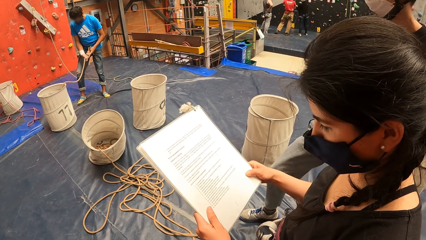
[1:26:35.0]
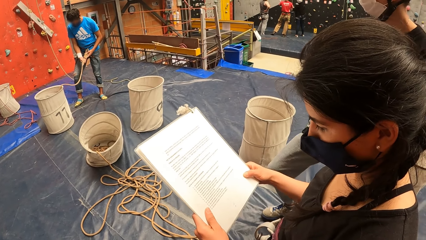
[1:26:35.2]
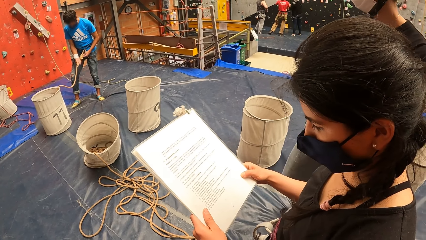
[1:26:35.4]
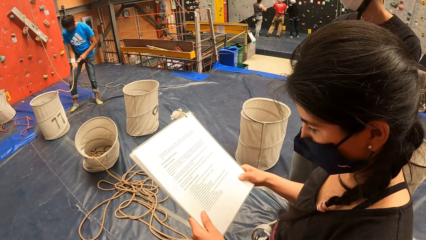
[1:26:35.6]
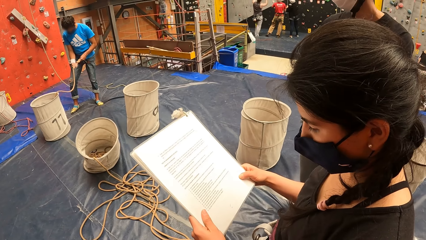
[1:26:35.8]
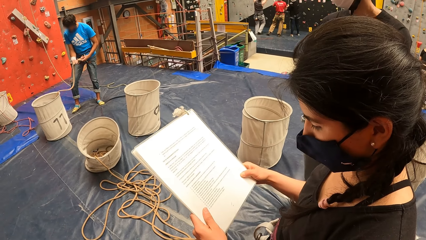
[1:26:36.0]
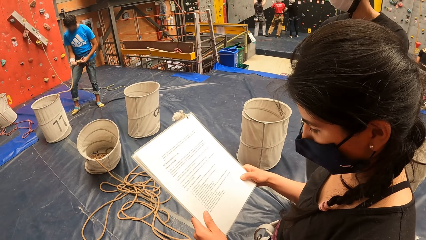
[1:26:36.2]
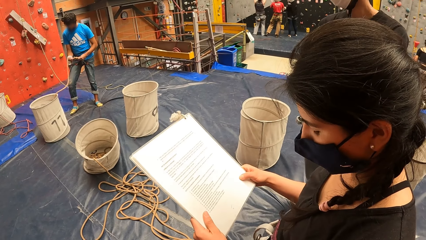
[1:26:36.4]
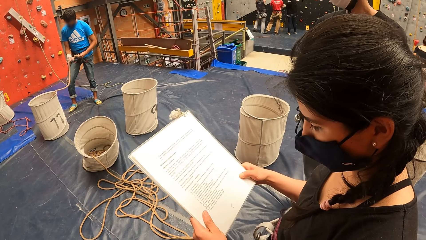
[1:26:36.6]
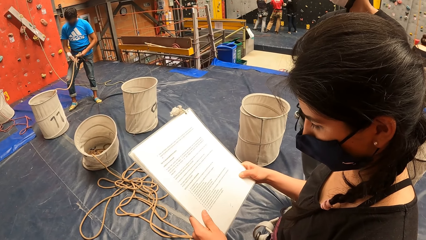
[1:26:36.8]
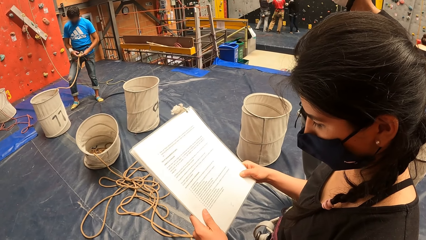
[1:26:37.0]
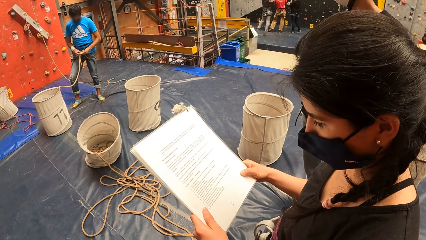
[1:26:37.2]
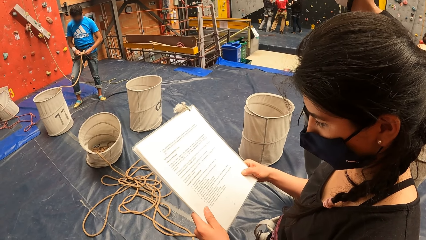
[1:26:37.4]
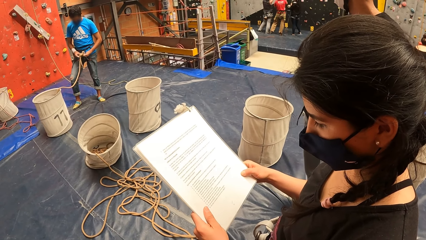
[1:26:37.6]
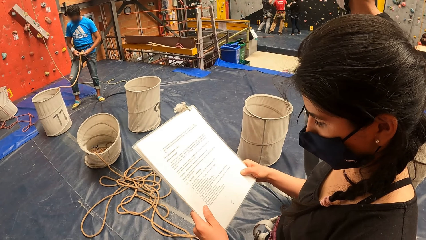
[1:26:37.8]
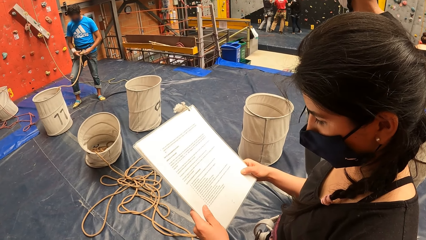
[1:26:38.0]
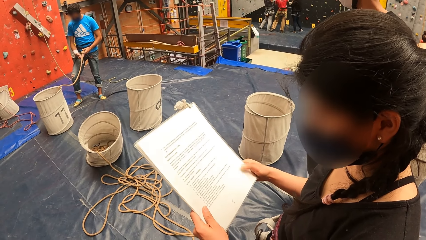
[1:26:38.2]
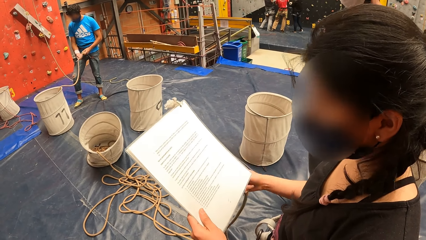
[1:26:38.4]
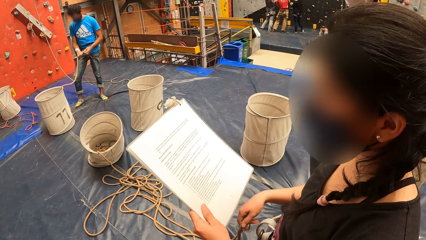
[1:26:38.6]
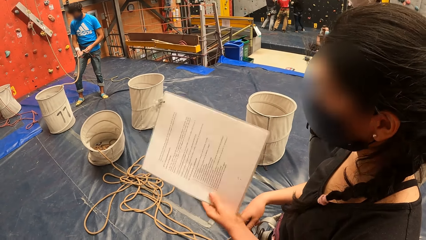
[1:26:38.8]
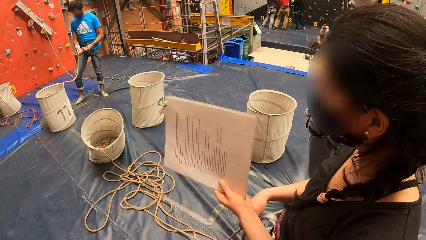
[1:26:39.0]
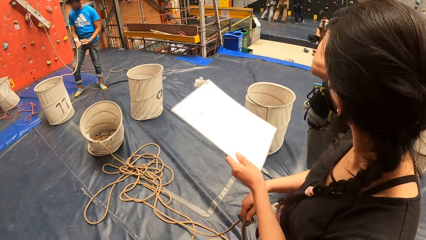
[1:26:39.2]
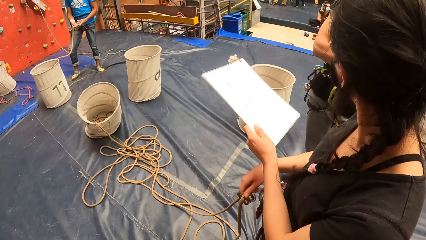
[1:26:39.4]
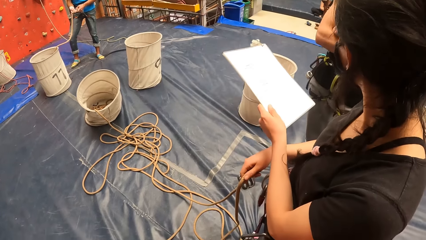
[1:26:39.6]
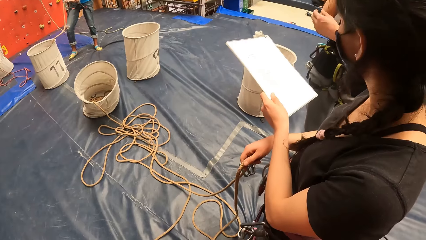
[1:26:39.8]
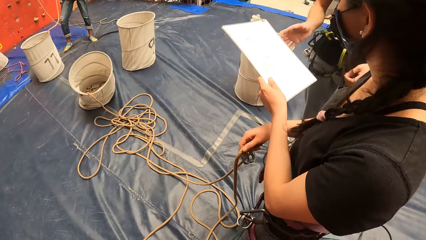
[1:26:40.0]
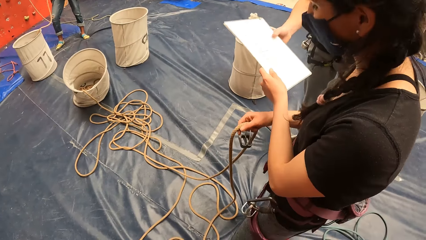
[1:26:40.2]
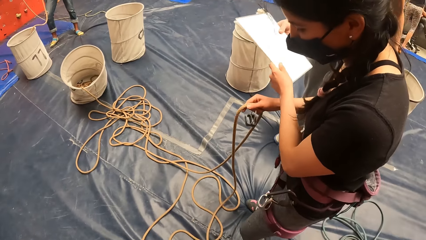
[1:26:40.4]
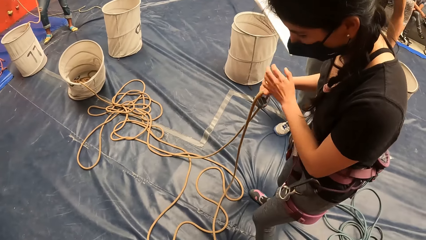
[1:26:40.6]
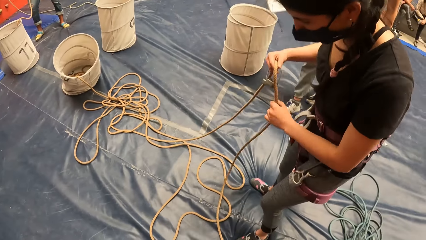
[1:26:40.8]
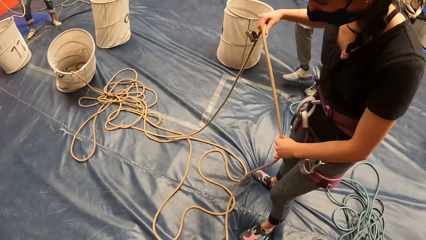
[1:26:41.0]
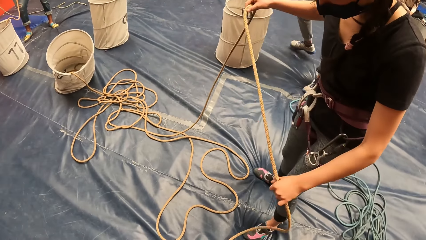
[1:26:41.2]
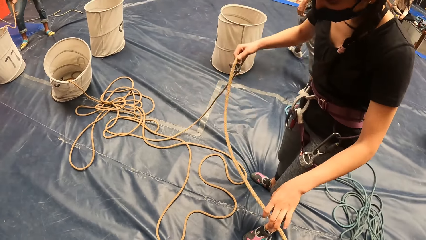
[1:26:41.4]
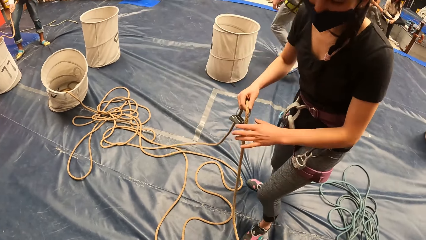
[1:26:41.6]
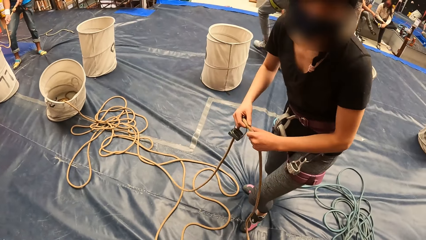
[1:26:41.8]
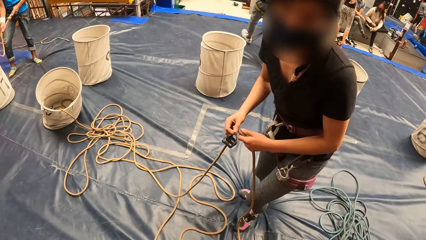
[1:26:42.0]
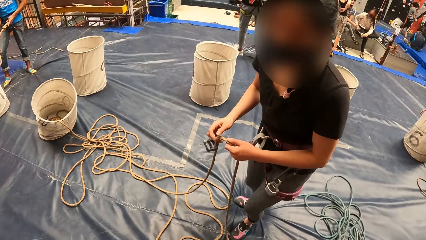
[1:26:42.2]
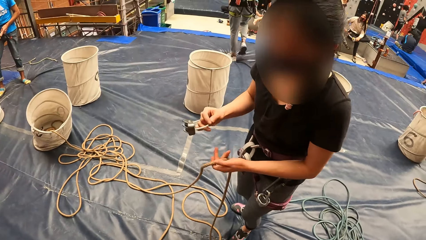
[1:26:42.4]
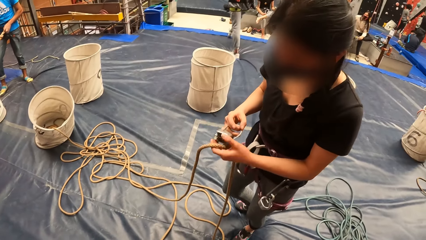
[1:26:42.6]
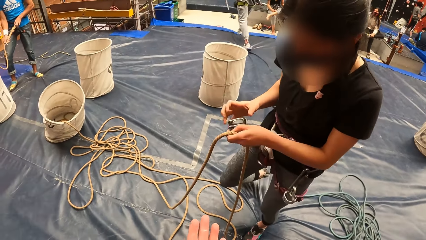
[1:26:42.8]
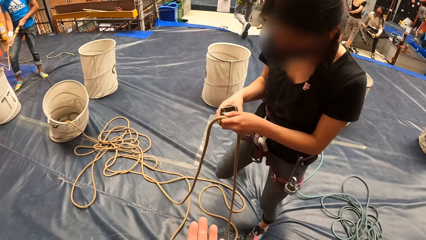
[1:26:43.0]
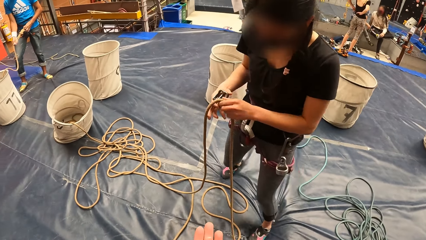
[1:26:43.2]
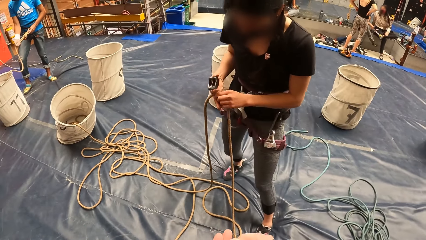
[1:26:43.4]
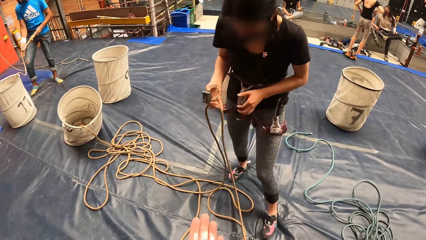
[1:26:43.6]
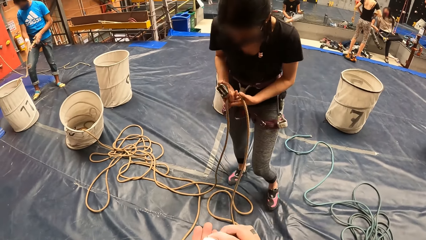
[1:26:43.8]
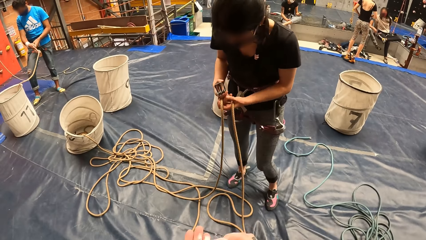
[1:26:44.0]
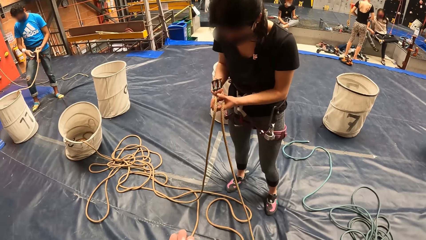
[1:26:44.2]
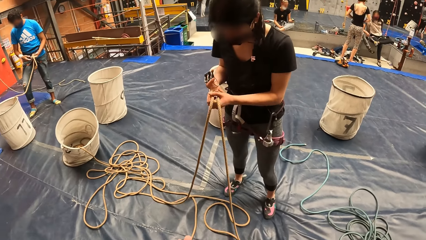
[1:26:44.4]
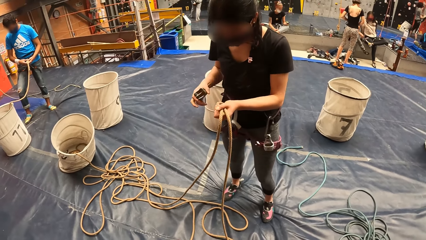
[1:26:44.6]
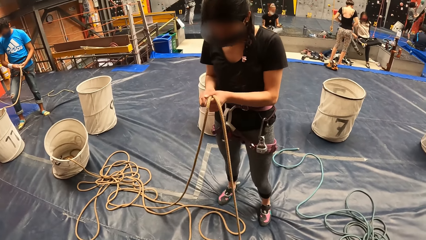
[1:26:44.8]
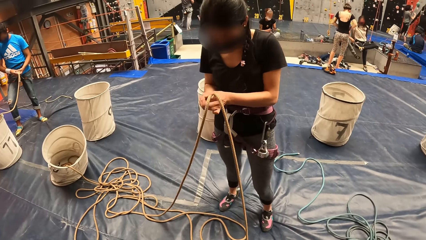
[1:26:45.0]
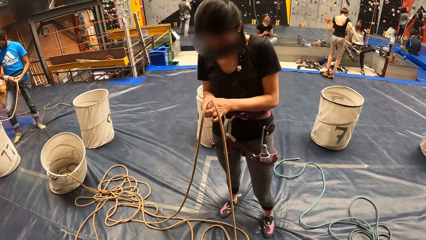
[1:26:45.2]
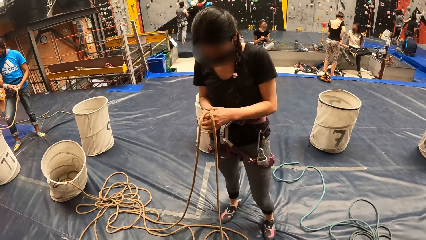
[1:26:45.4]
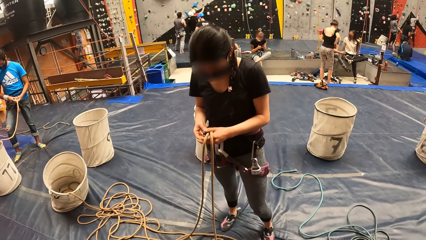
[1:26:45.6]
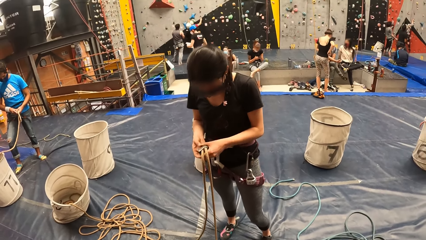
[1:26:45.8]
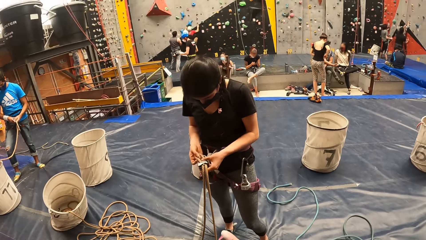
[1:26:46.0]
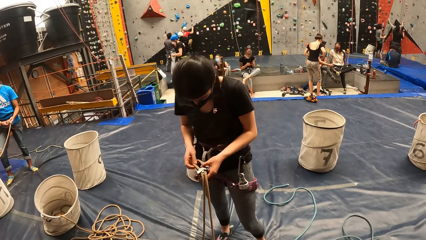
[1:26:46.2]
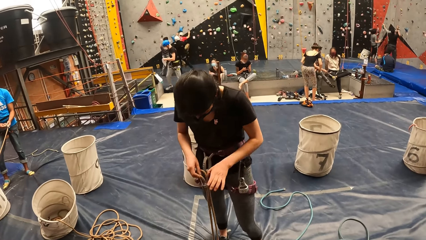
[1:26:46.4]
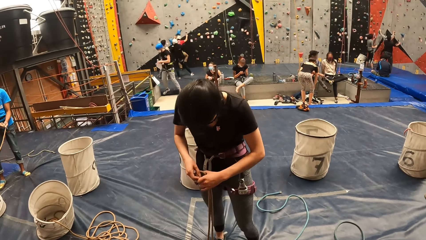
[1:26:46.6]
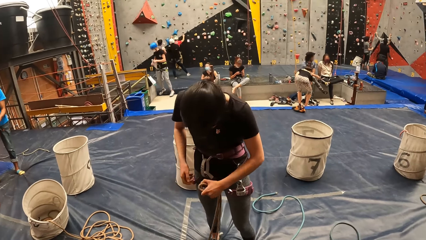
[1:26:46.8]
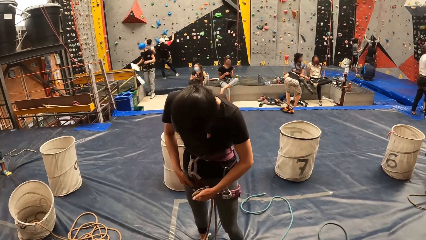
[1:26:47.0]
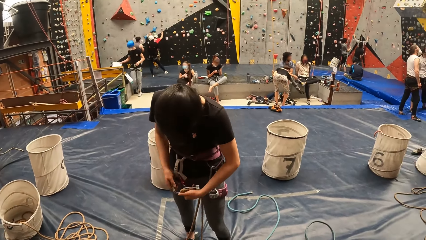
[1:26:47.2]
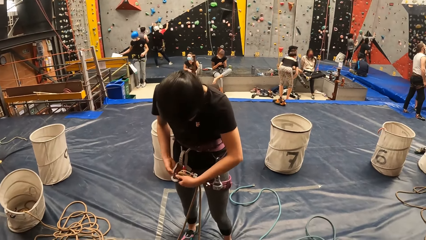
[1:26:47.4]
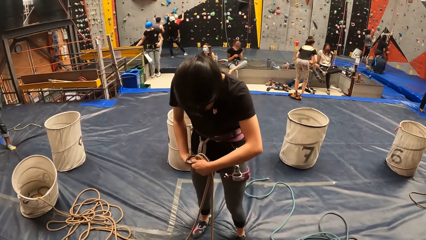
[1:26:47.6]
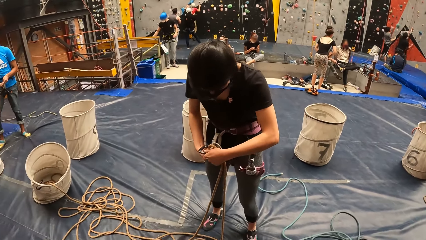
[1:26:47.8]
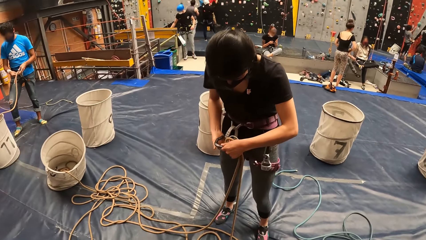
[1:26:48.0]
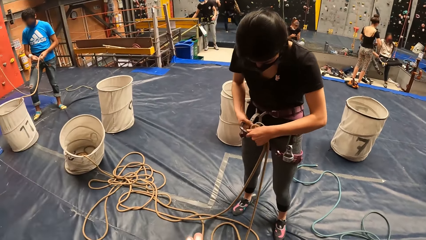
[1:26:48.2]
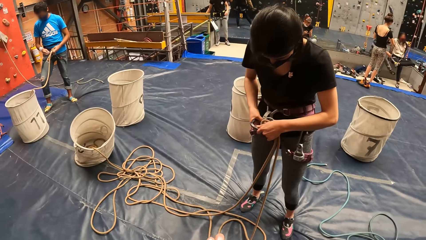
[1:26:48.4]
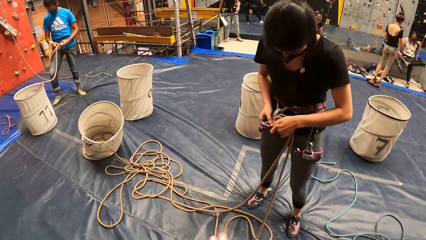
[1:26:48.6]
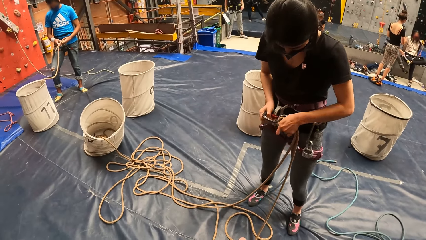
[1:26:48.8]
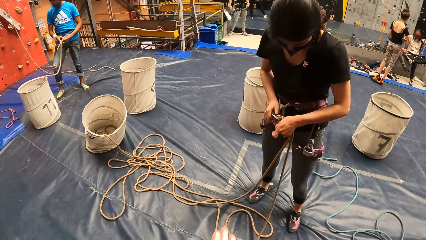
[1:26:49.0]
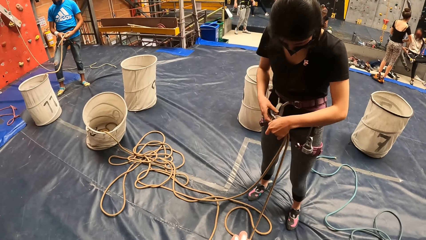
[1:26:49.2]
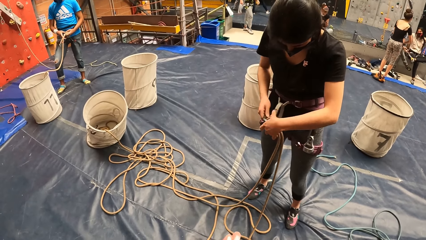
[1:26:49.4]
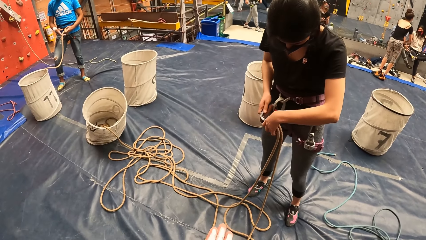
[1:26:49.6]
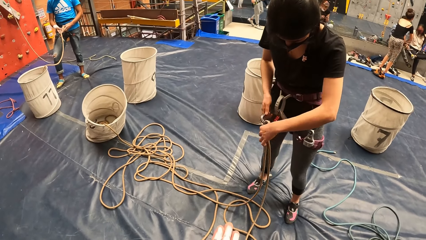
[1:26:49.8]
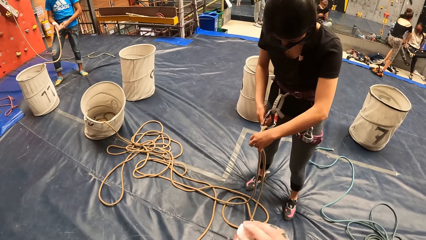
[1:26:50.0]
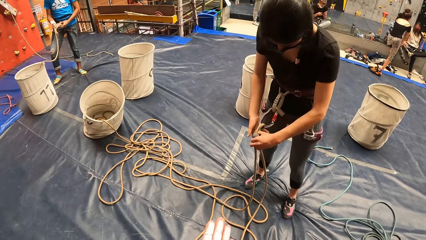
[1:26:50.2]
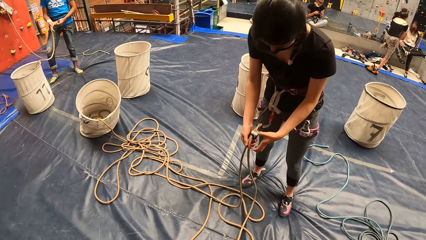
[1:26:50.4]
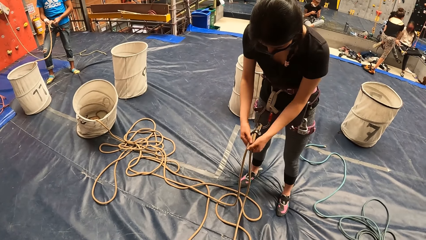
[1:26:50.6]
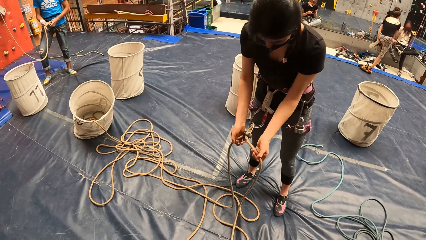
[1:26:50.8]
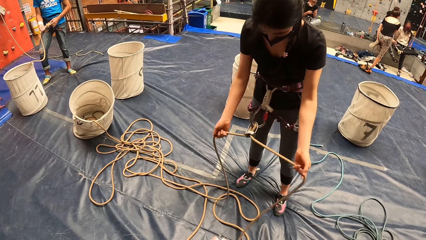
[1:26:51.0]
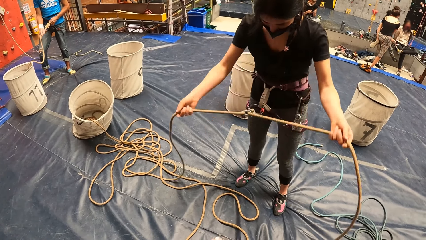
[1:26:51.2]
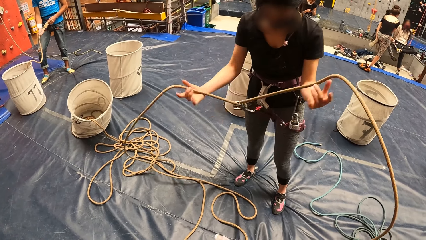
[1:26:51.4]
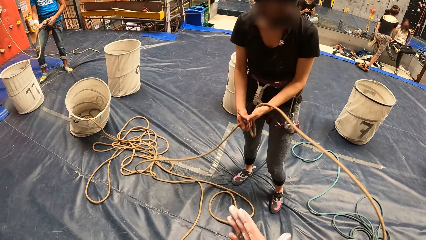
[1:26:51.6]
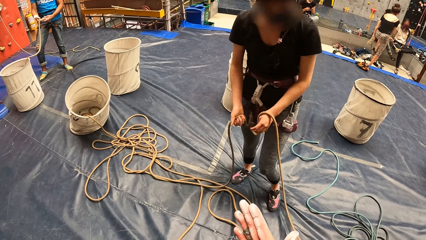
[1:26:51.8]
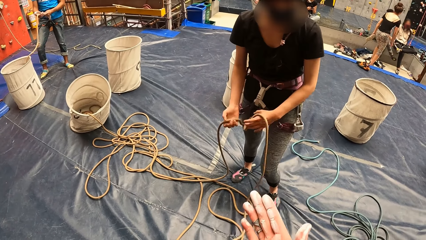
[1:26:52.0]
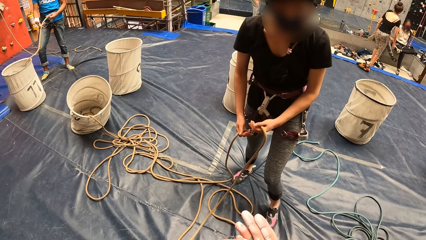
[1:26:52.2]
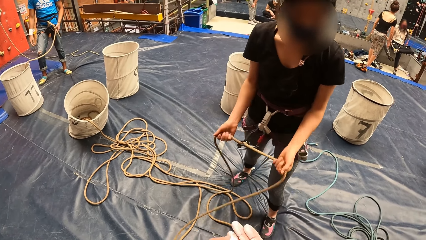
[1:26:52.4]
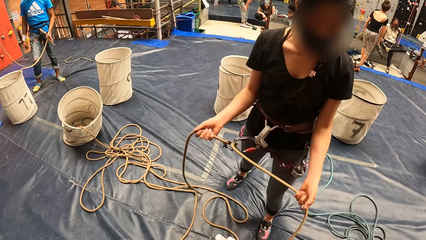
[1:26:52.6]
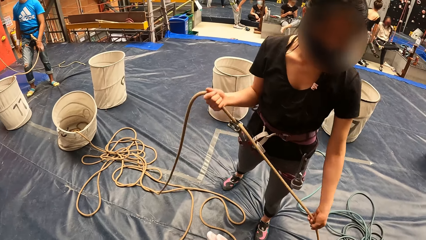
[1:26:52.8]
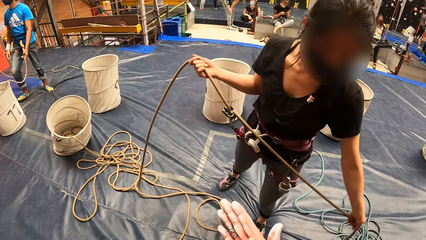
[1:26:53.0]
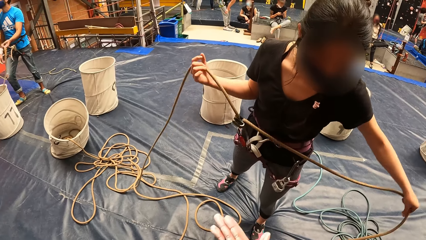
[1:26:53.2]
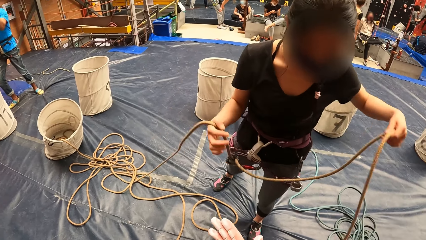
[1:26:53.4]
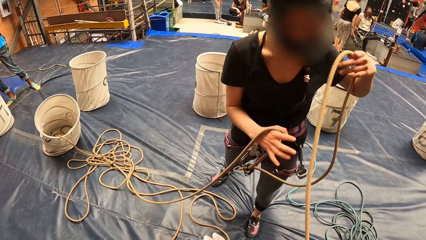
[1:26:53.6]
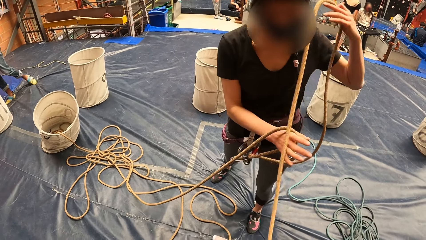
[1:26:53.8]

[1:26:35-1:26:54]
The man moves back his leg. The woman removes her hand from the paper, turns the paper, looks at the man, hands the man the paper, and straightens a climbing rope. The man walks away. The woman adjusts the climbing rope, steps back, adjusts the climbing rope, folds the rope, connects the rope to a clip, holds a carabiner, and connects the clip to the carabiner. The camera wearer moves the hand. The woman pulls the rope and steps forward.
